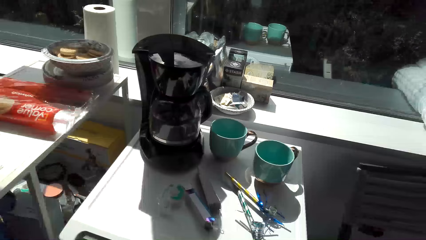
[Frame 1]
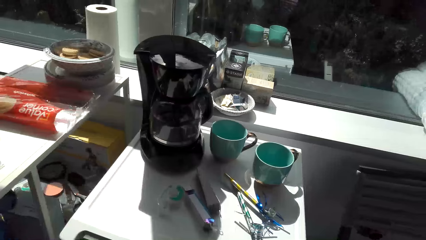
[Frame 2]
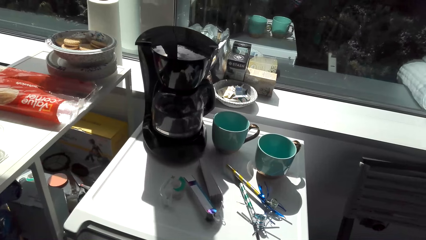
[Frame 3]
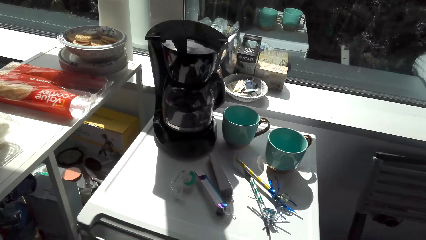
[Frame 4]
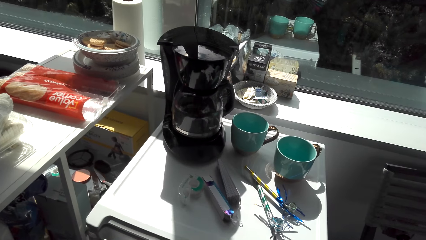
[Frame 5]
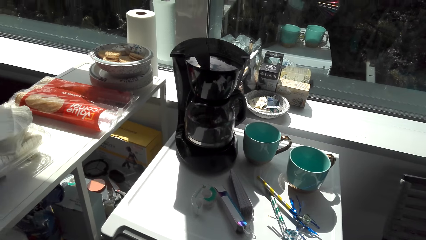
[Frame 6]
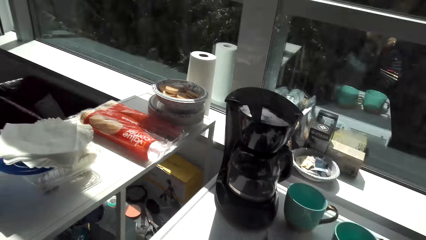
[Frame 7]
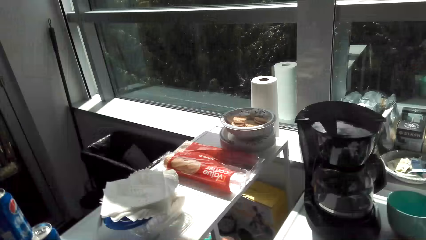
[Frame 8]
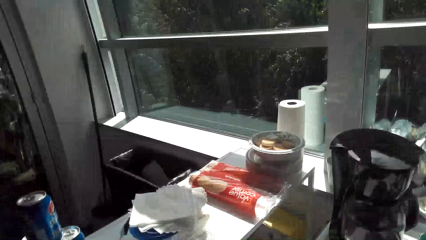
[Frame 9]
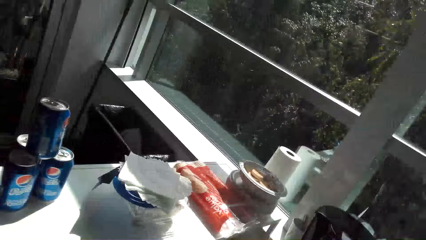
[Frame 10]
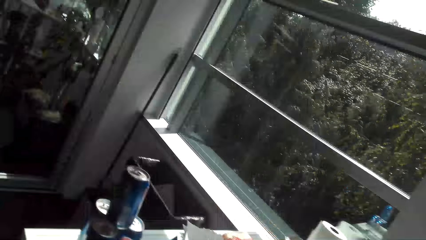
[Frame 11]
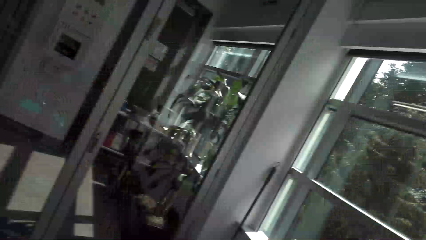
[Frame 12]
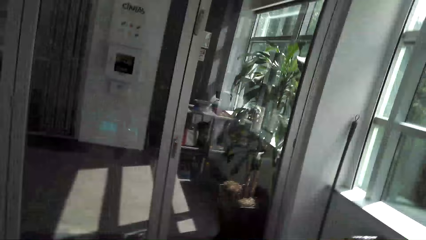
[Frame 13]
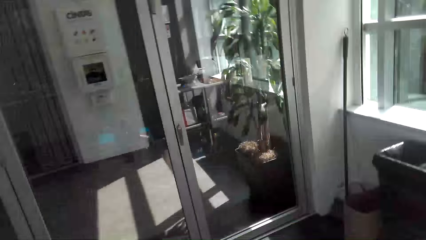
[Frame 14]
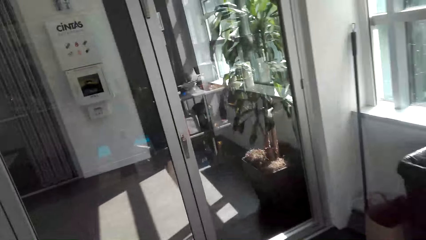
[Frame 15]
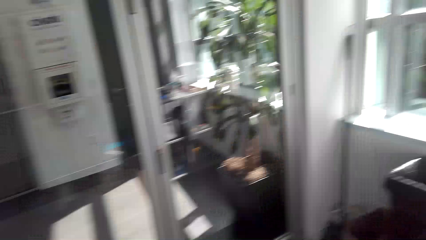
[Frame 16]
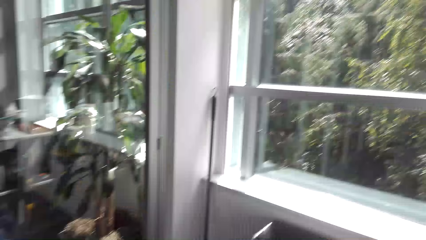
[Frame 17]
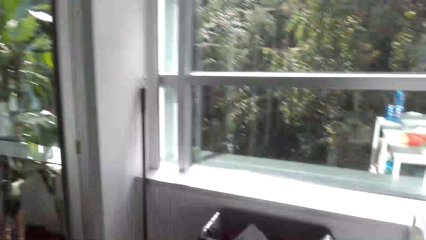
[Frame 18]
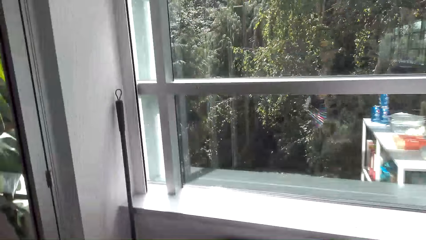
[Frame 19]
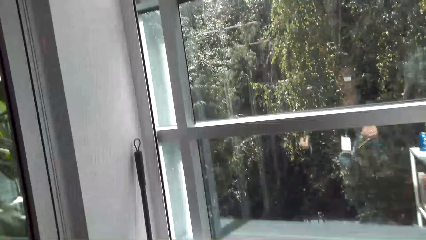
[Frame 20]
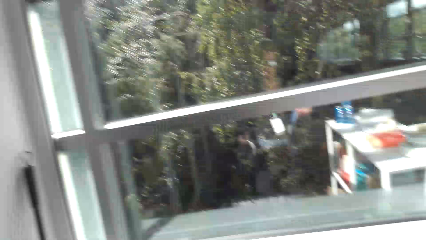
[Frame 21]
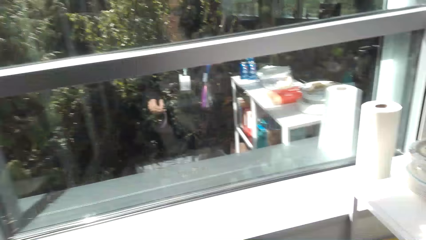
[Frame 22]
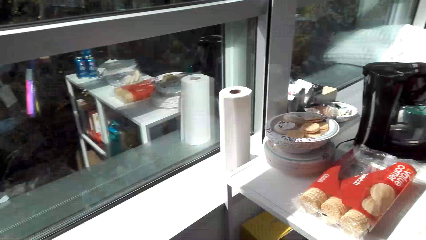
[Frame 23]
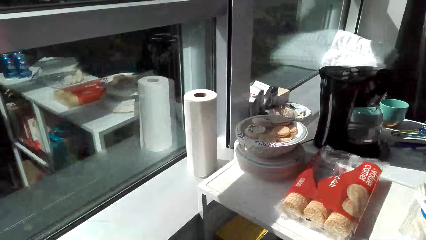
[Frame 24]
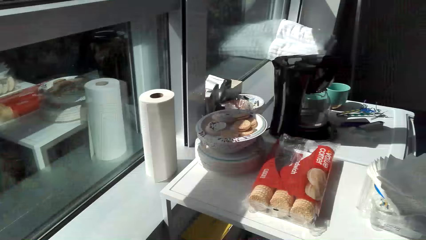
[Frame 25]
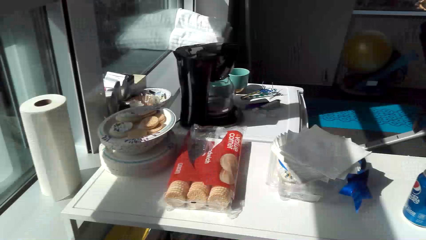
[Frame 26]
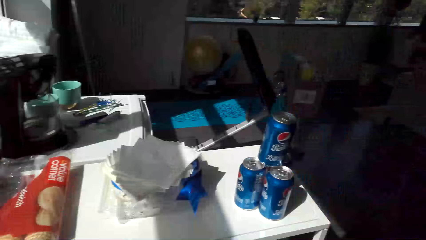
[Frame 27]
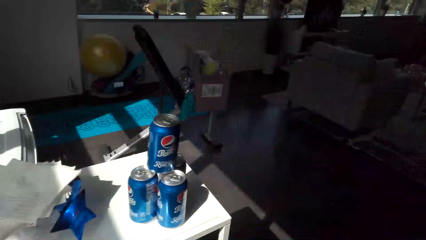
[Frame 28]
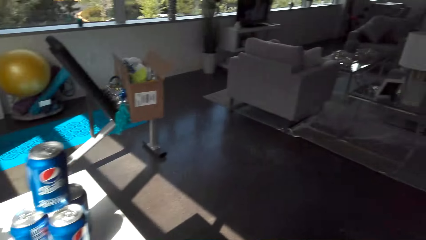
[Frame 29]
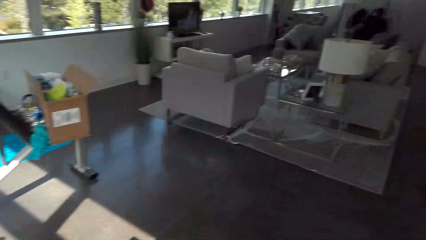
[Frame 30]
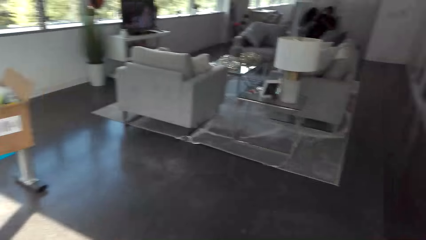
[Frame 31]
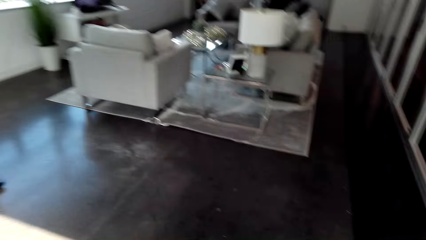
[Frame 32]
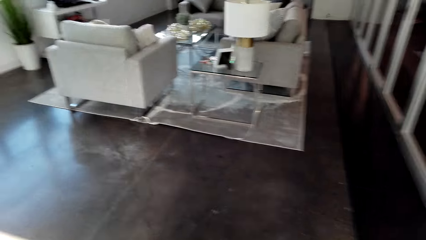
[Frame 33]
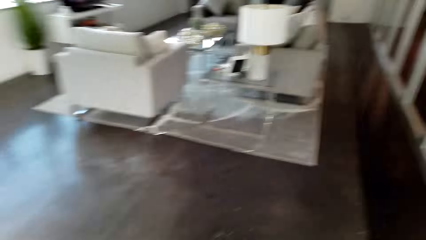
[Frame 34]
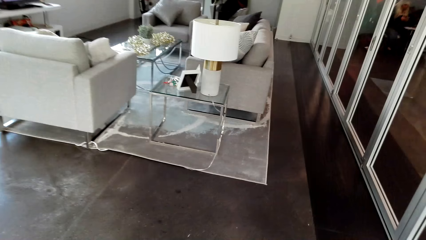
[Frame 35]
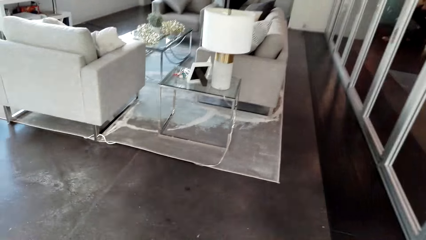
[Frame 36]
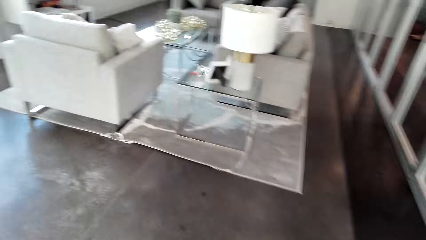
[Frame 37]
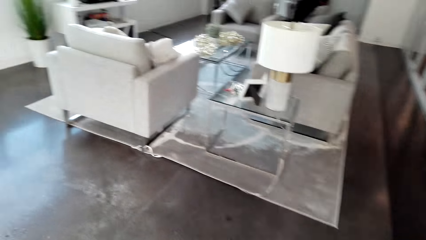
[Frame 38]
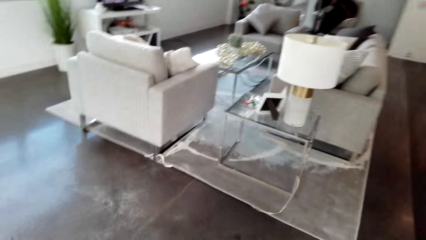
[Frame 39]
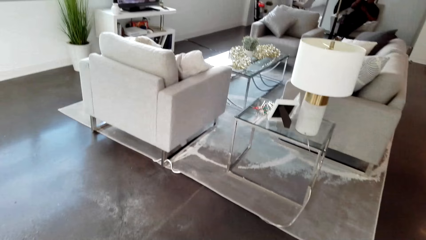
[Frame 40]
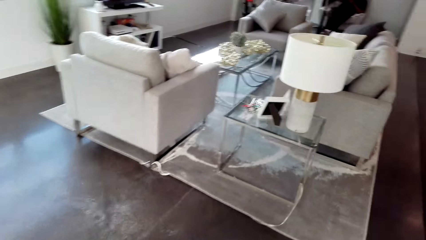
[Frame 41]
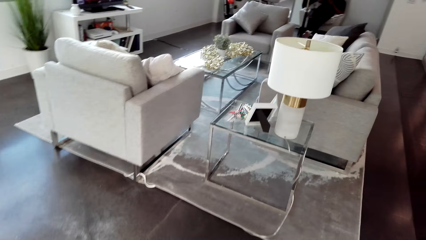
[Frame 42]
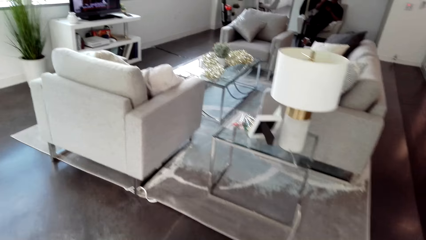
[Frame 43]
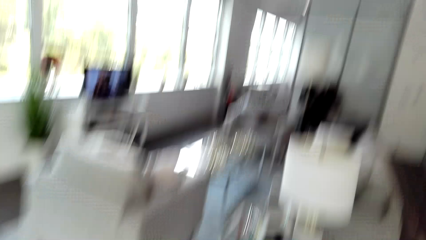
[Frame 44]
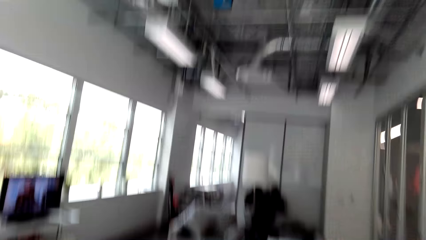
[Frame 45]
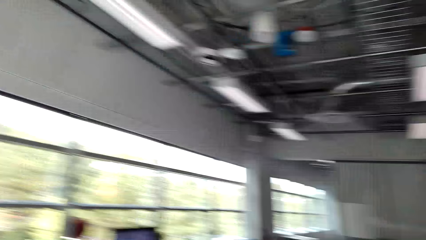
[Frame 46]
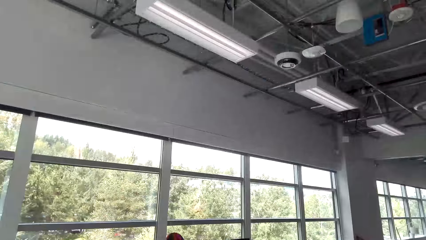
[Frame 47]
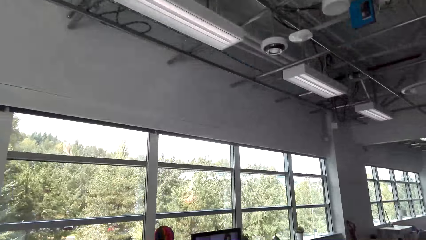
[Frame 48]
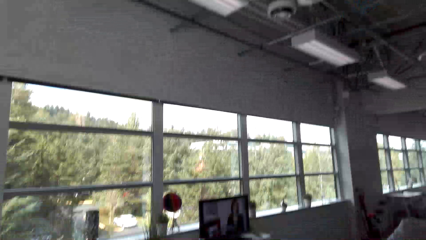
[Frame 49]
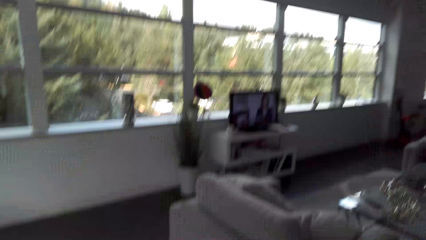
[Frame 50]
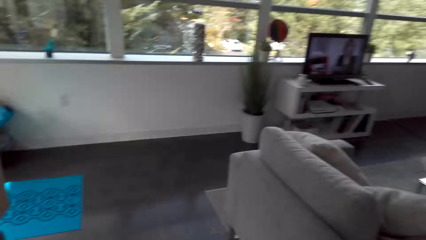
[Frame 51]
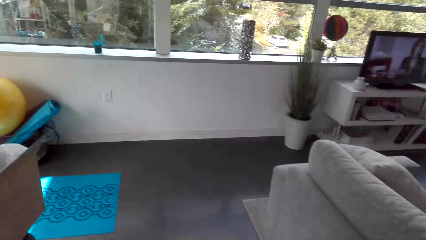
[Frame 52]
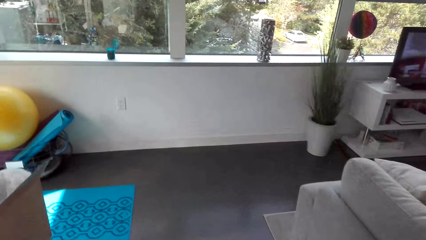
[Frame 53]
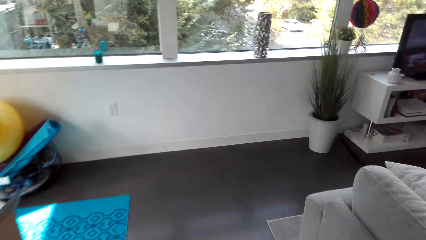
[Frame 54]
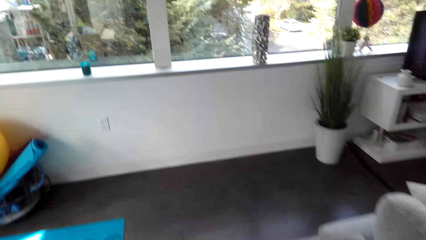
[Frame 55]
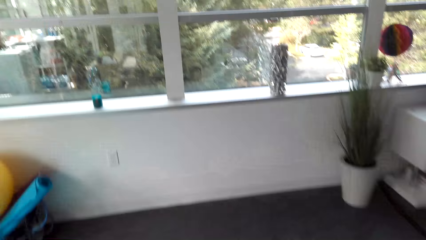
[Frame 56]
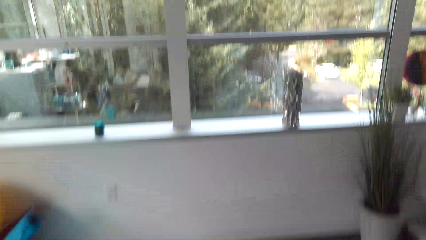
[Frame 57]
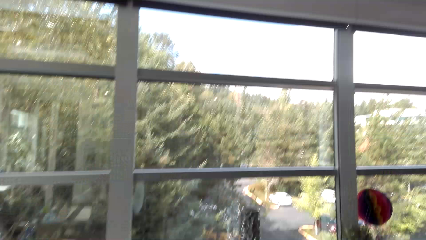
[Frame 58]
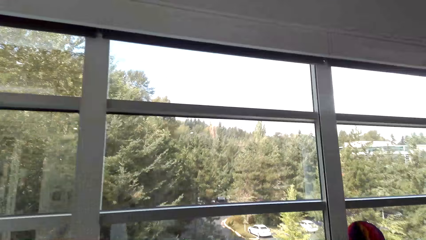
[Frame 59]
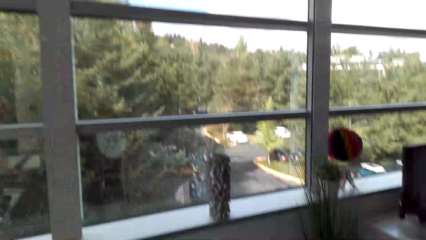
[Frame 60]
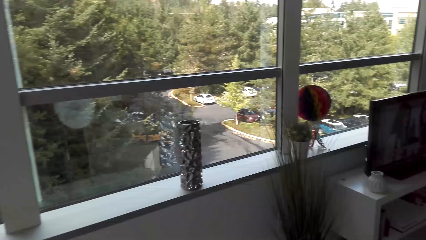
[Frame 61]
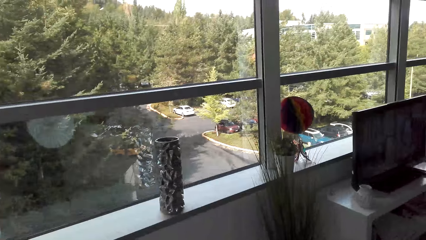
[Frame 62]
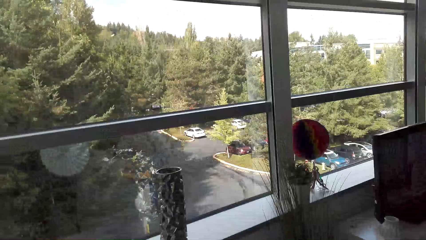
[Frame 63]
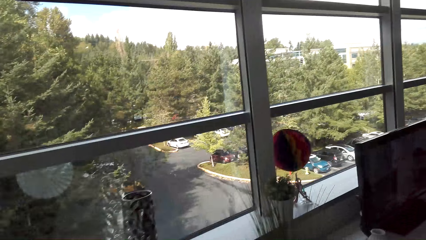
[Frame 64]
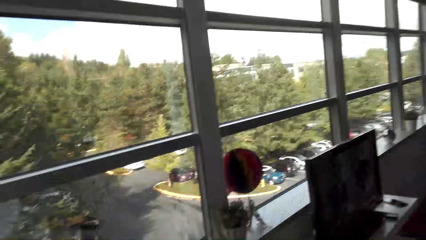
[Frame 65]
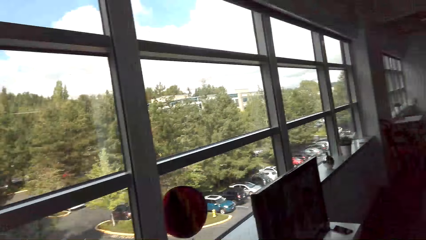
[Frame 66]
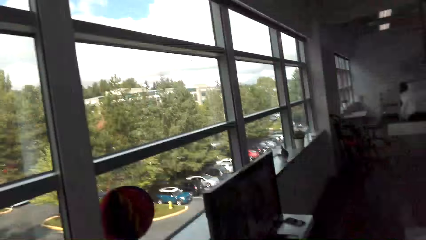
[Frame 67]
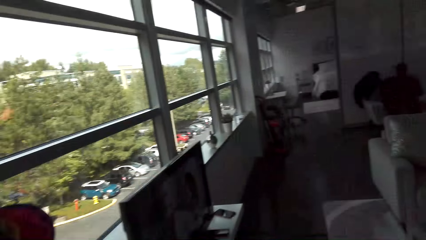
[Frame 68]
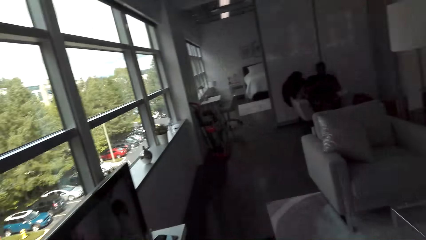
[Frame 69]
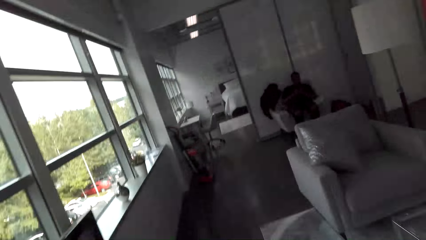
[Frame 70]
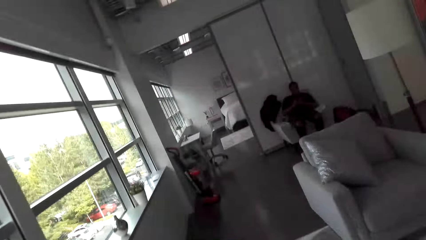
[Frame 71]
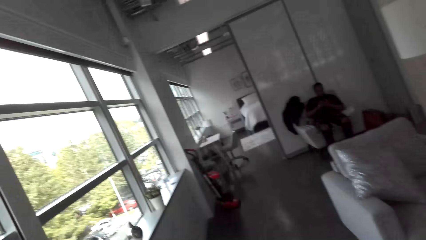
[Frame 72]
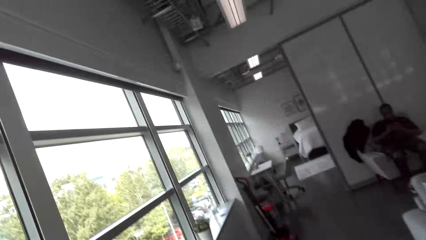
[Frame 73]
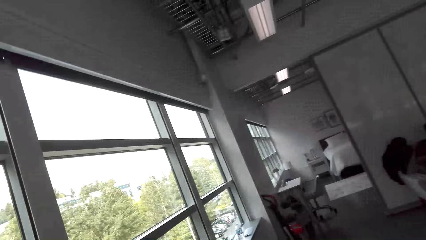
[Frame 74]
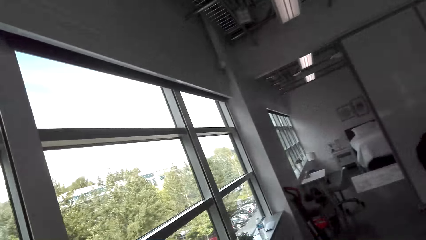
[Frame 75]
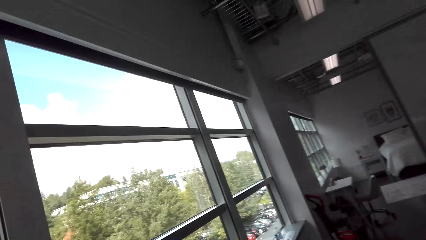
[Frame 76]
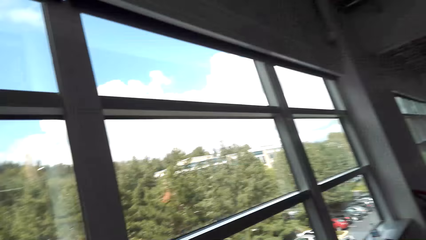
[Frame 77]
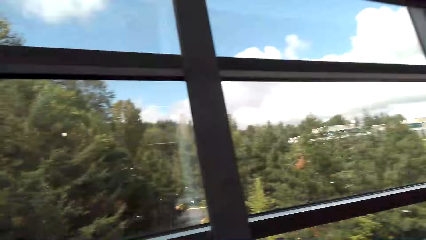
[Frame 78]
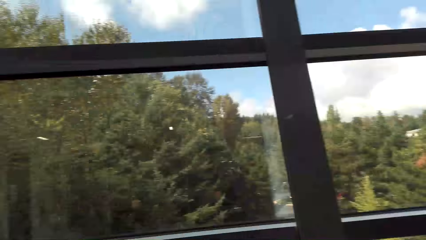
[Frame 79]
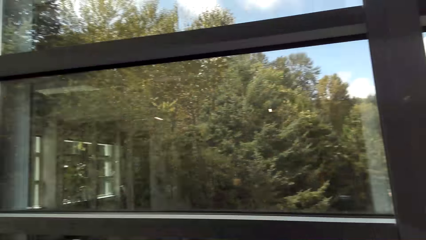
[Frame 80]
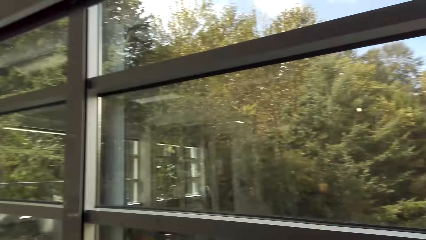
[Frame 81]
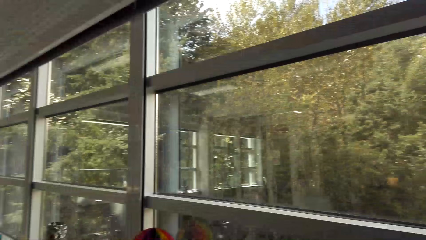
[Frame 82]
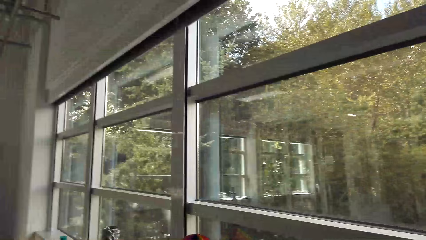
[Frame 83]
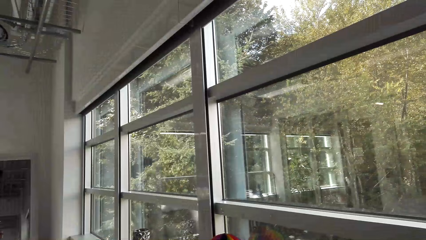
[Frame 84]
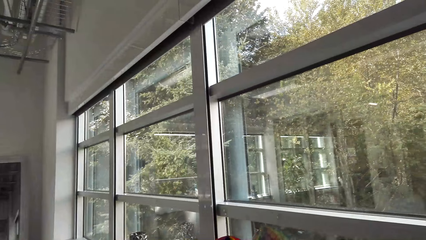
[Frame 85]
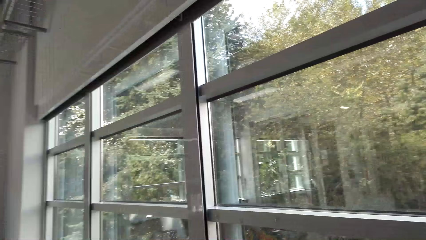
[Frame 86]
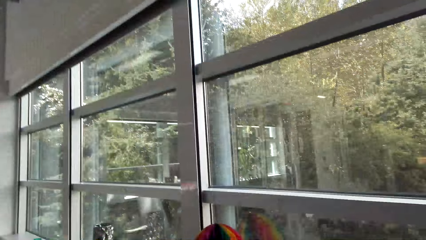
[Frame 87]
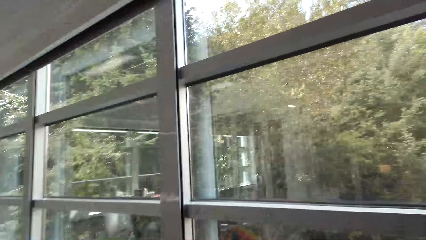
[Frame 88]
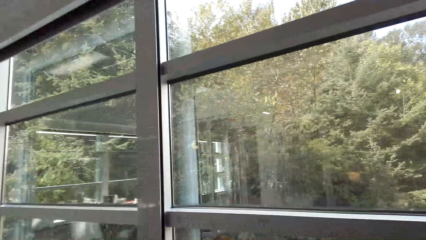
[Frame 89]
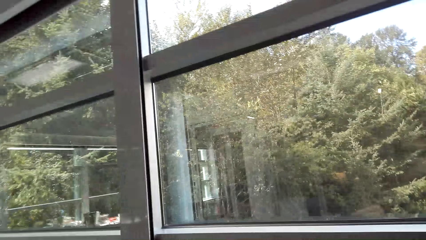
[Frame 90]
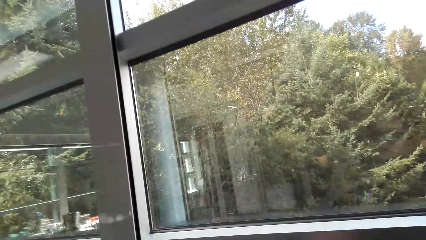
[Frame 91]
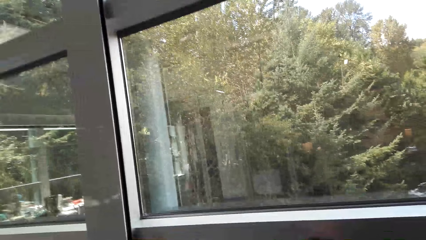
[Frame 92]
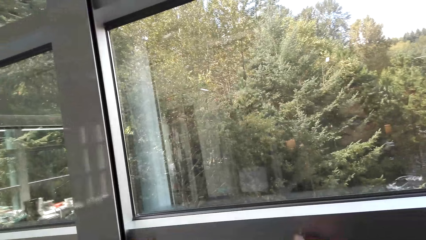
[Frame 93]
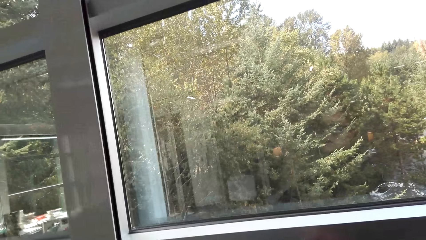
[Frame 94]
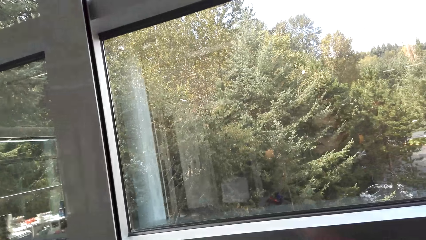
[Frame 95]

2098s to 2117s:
The camera wearer walks around. They look around.
